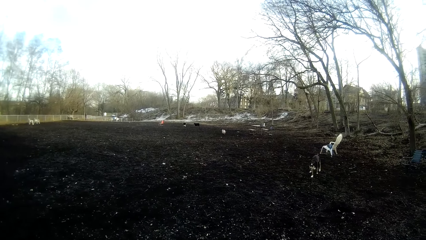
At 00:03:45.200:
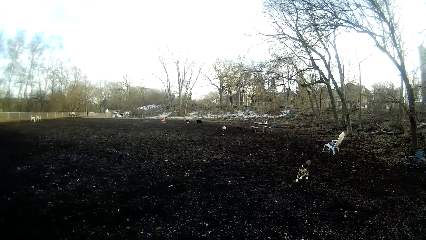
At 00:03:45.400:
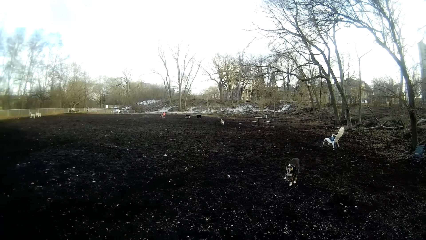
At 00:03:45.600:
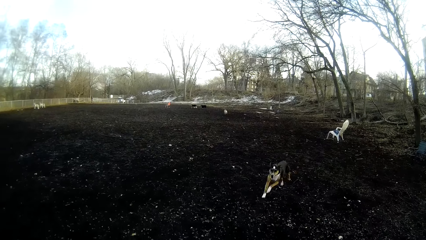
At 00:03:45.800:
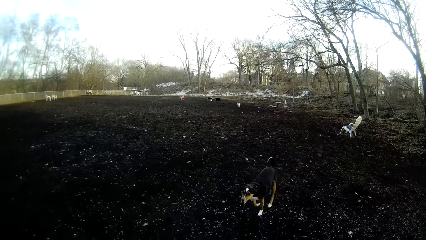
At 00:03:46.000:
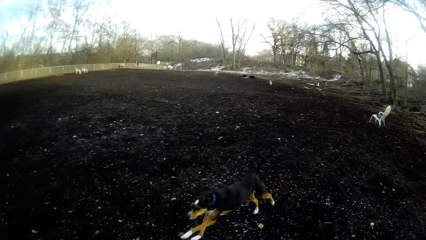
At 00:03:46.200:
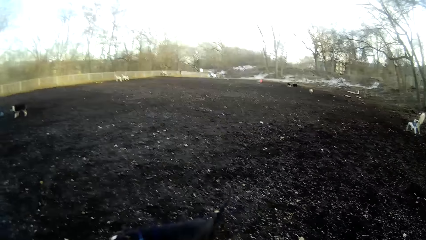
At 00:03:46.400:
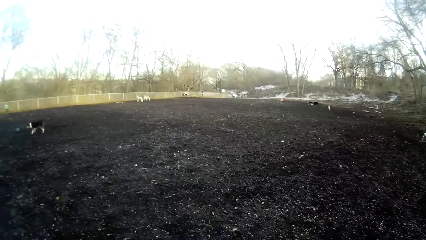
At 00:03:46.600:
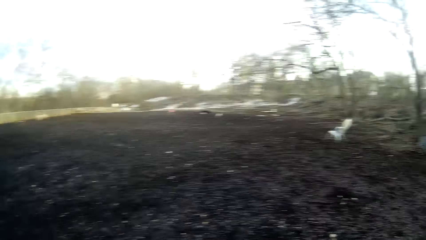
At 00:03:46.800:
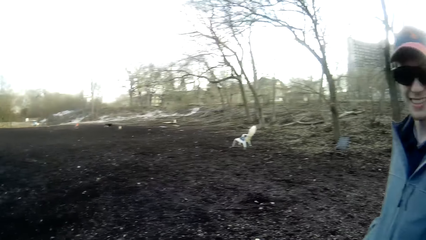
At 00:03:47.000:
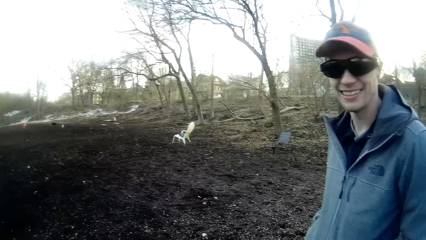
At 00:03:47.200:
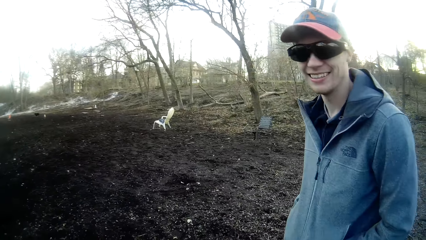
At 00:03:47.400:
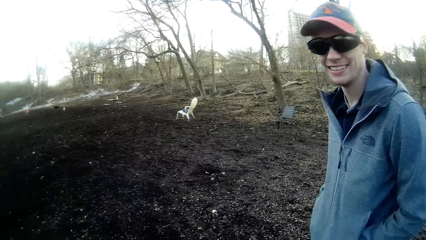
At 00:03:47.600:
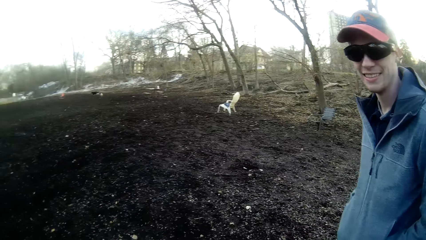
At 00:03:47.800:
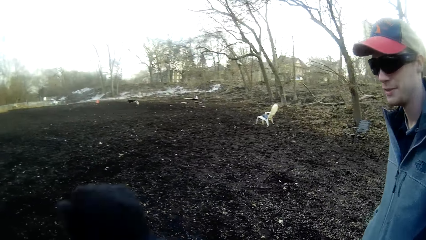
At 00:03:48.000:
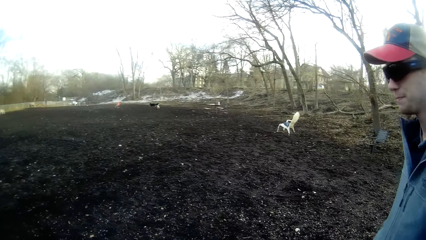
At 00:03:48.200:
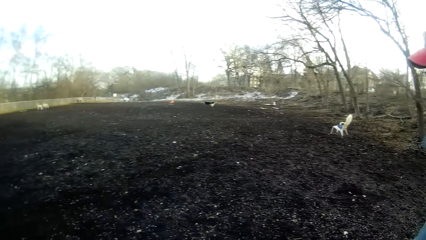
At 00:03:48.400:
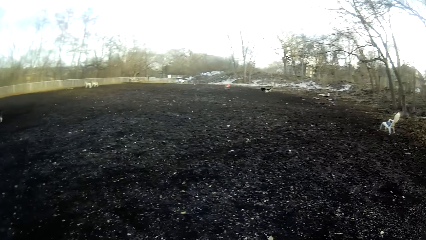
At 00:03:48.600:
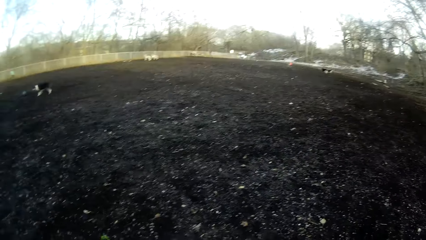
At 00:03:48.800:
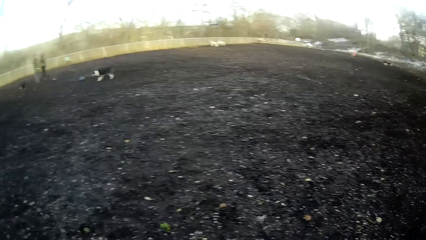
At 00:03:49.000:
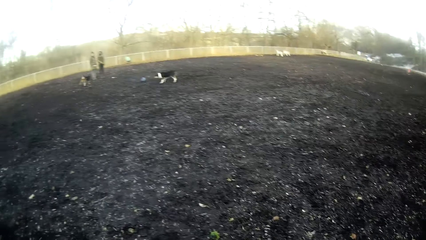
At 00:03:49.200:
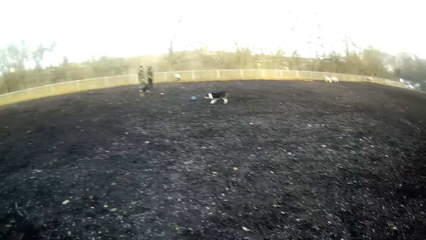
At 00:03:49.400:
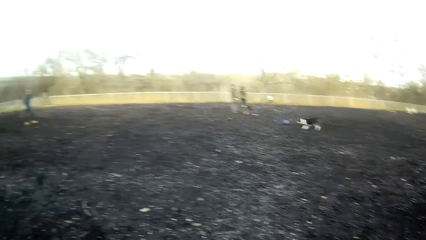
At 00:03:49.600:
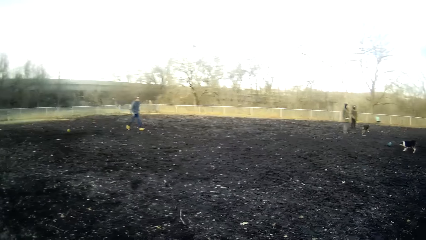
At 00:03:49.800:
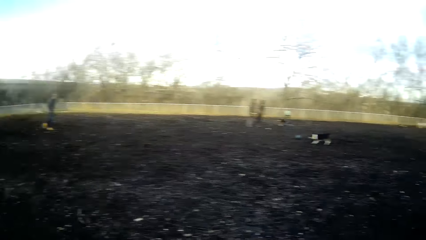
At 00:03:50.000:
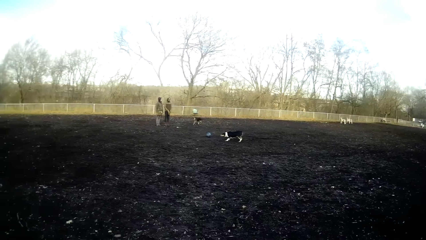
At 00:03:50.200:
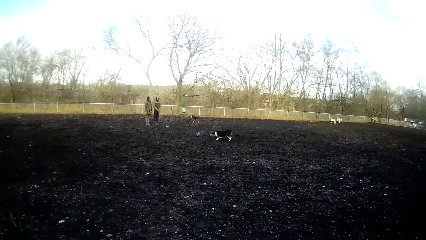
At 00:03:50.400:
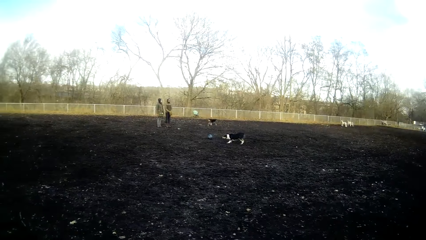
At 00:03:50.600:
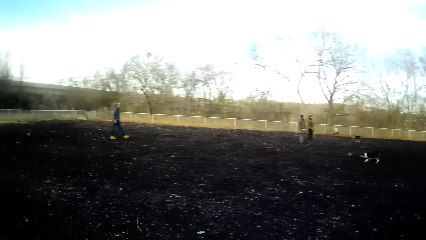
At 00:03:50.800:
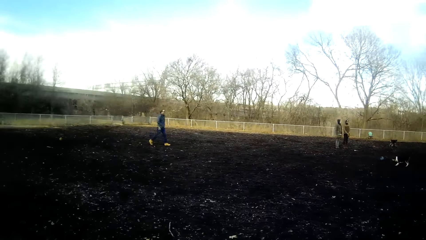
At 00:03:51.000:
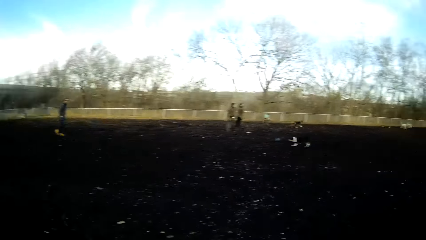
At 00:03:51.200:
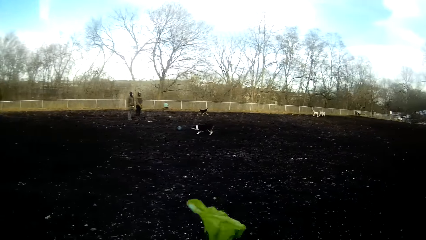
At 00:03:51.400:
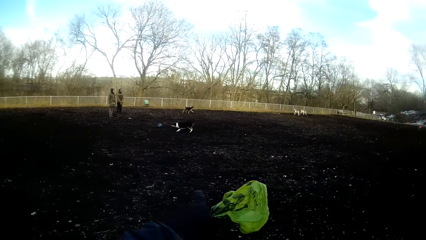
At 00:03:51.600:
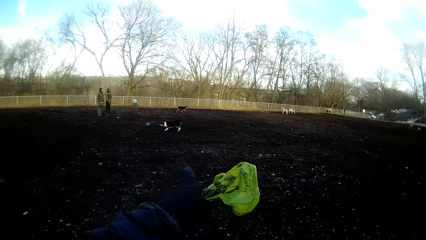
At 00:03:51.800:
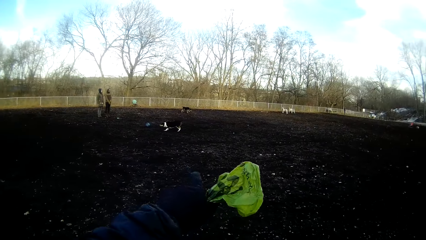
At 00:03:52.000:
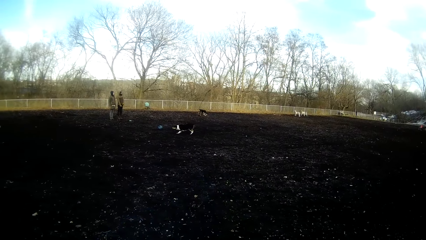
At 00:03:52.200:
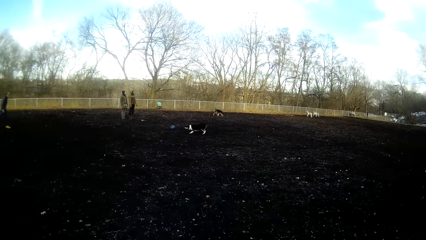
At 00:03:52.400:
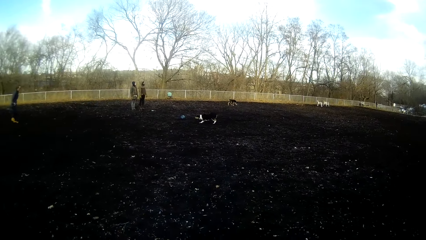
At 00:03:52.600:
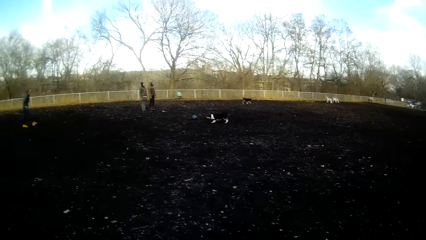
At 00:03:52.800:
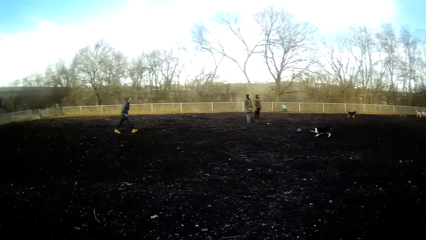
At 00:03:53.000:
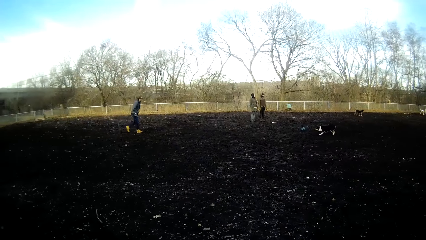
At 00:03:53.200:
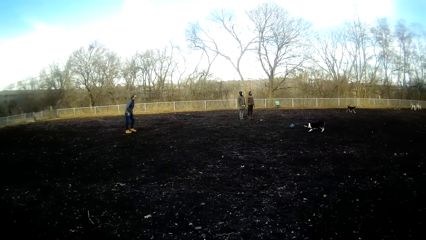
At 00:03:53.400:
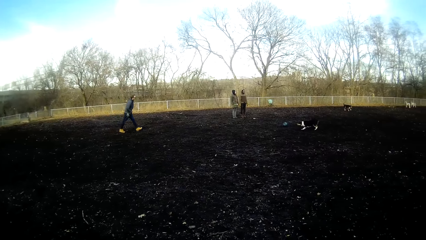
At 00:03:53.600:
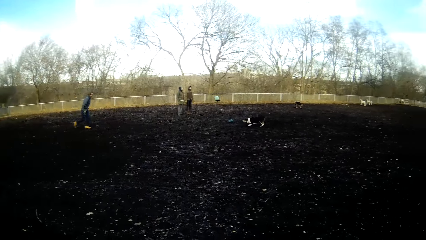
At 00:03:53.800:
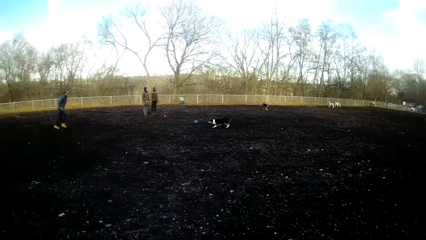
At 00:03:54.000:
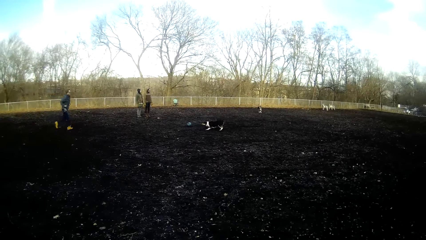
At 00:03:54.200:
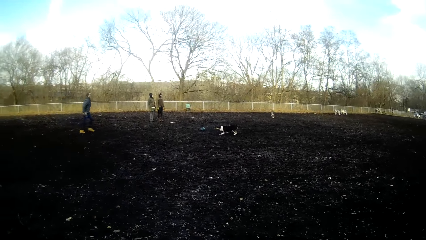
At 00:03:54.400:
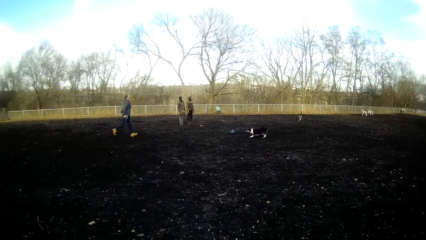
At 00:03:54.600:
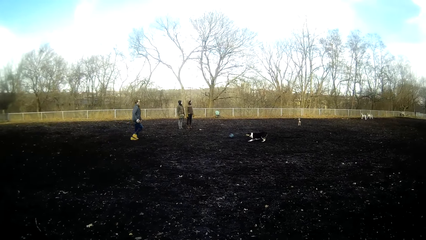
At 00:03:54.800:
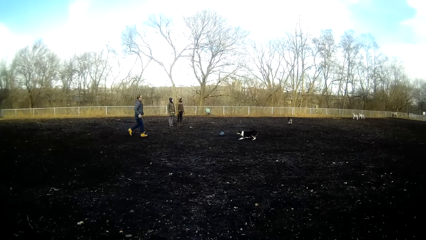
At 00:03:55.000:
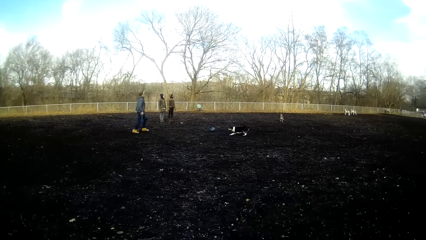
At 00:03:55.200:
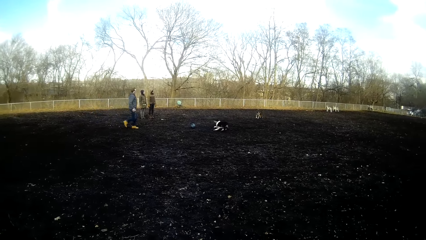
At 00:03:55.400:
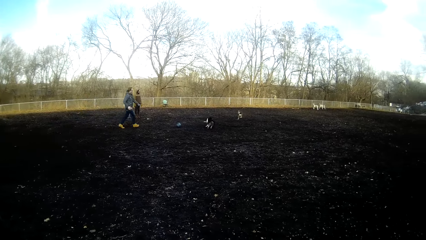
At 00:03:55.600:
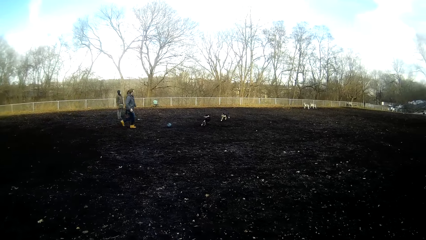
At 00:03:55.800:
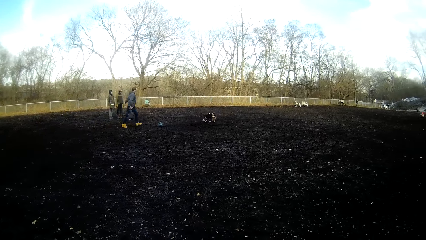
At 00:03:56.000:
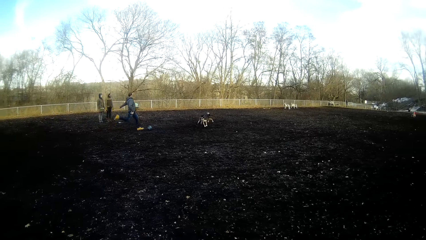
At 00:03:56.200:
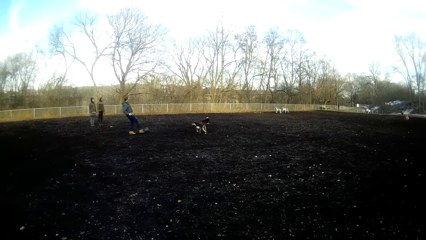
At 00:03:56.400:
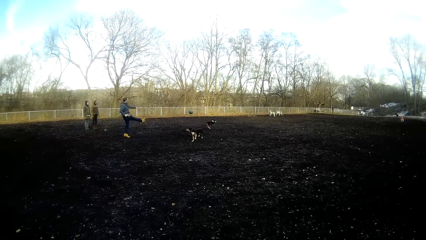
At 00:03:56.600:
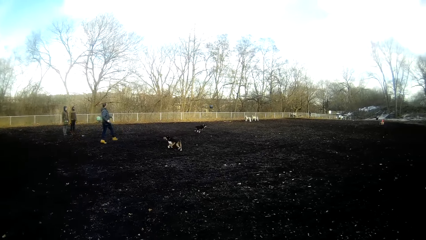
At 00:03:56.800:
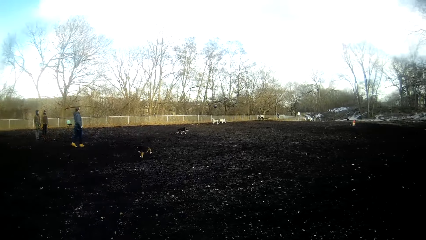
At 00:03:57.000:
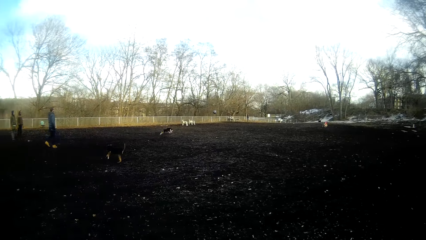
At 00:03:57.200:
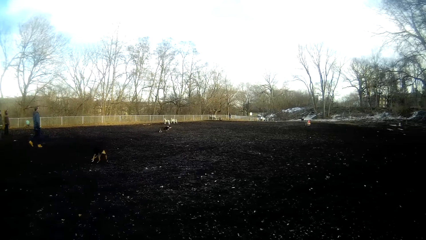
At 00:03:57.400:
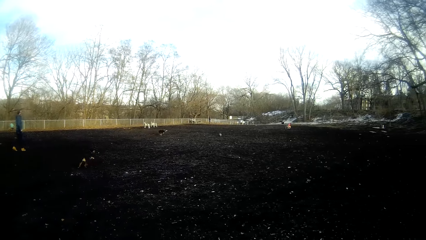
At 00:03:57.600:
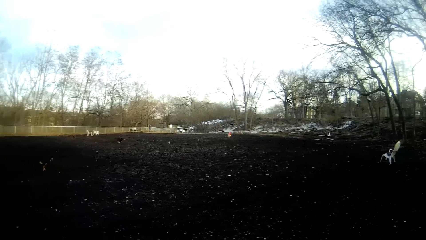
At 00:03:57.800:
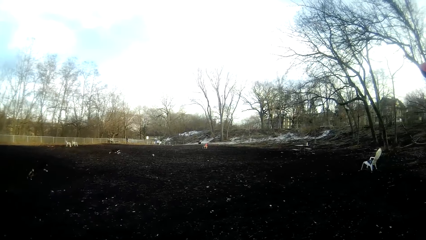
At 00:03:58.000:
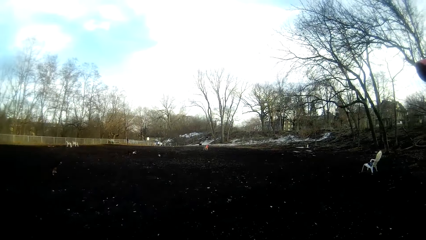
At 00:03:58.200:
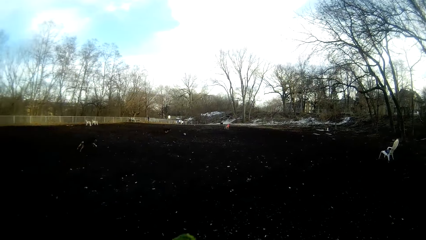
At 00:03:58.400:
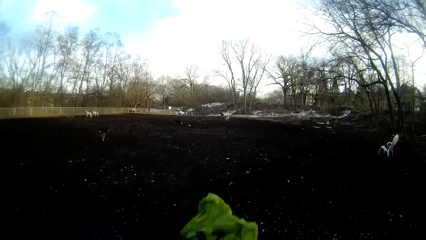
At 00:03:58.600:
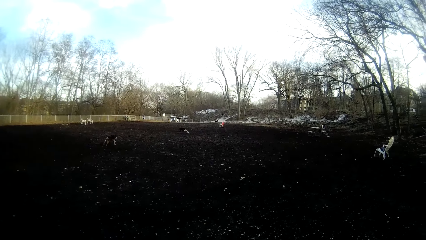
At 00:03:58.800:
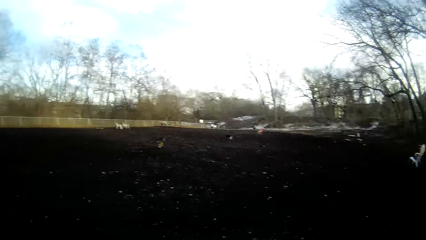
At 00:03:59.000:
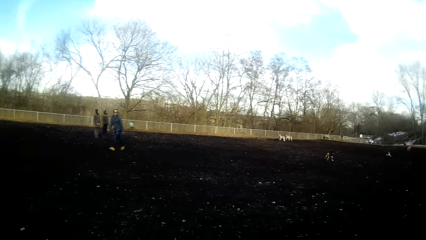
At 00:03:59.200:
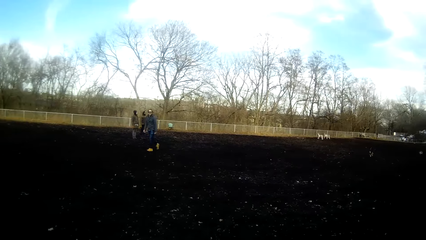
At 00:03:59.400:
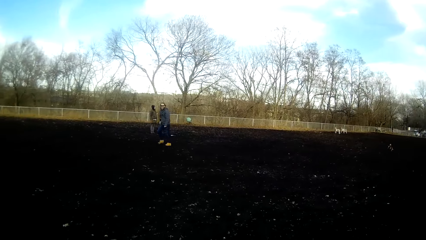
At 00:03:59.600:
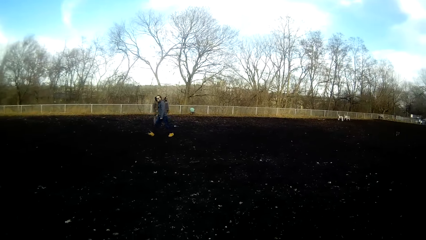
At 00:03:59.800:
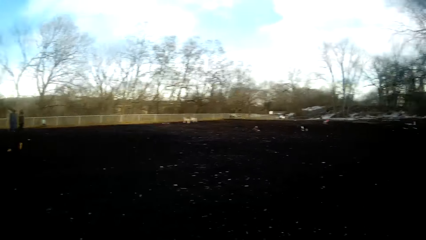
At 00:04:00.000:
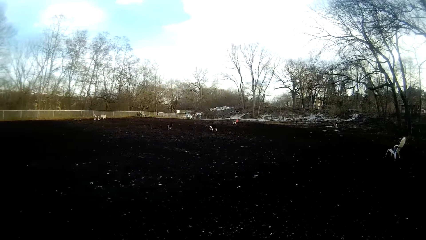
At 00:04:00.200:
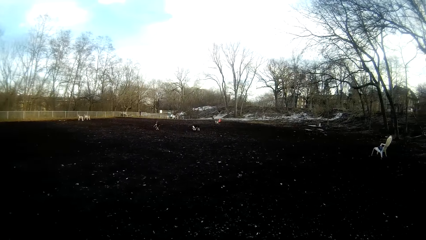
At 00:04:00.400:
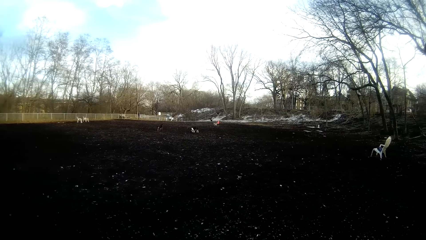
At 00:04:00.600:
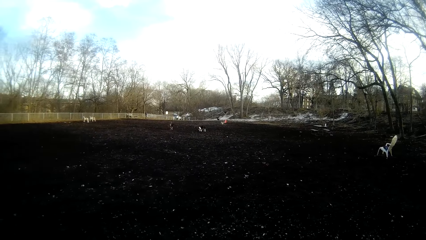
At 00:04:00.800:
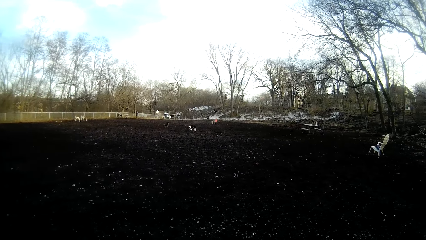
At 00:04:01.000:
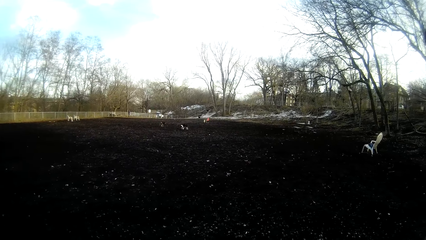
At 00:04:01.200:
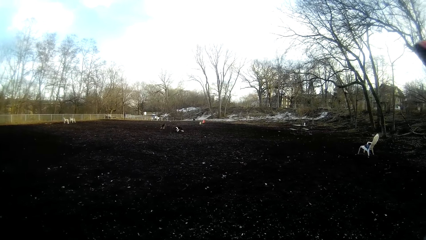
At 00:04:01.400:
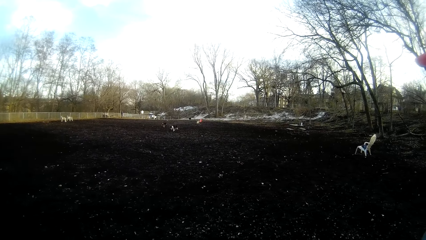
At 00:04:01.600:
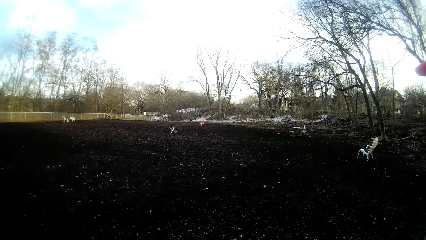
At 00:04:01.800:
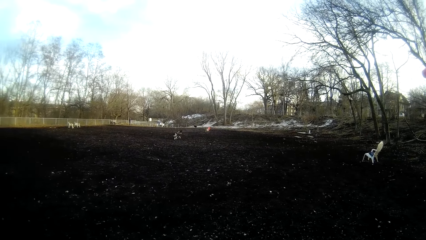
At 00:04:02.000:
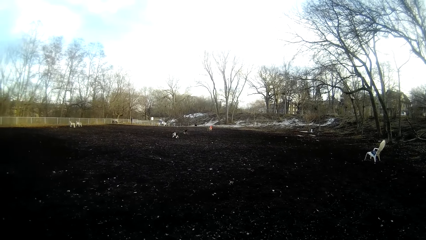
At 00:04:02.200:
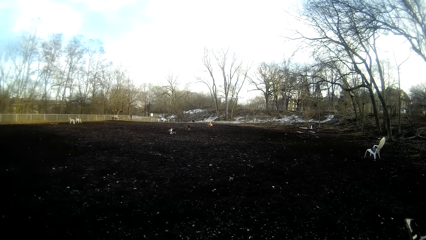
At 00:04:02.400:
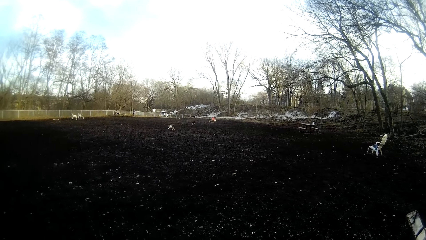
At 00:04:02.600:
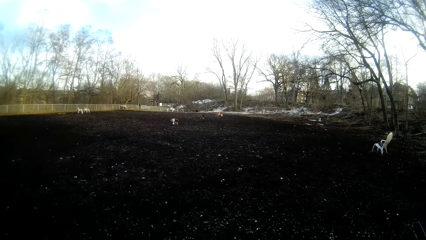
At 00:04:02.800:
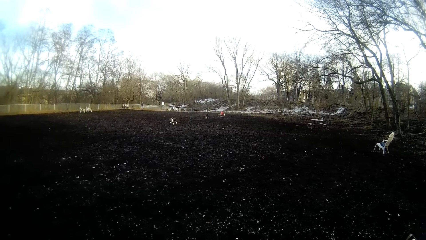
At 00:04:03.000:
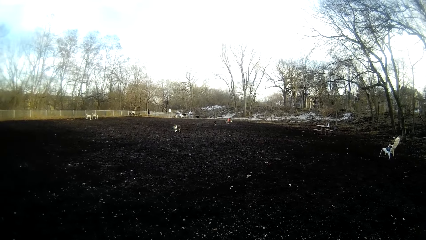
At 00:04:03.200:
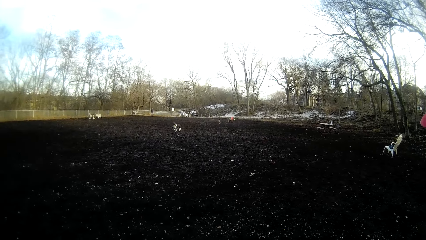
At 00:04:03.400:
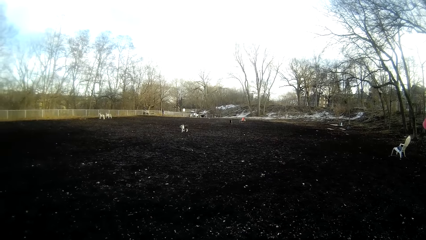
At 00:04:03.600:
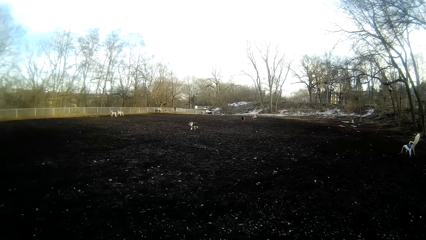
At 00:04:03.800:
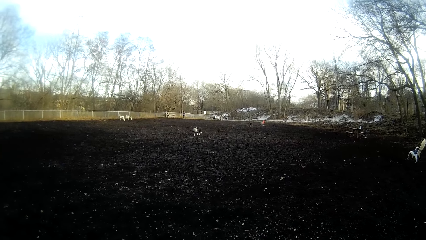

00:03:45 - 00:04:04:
The camera wearer talks to a person. He points towards the field with his right hand. A man kicks a ball on the field. A dog and another dog play with the ball on the field. The camera wearer looks at the dogs.
